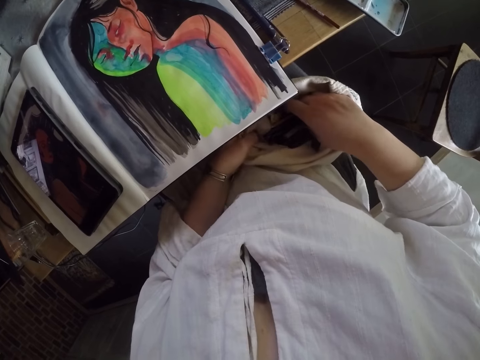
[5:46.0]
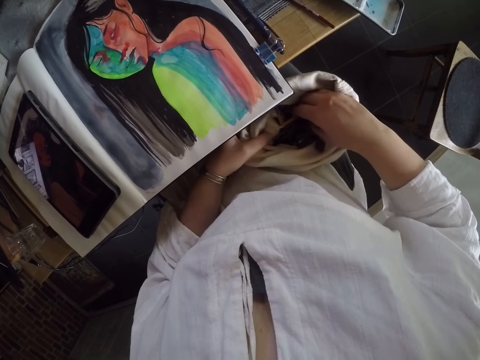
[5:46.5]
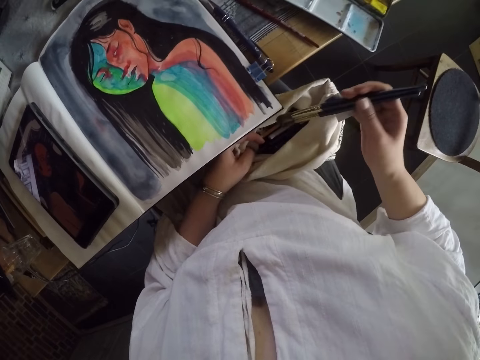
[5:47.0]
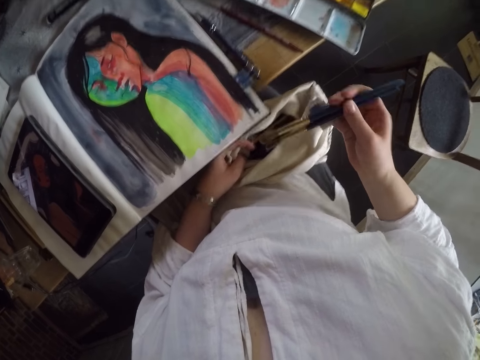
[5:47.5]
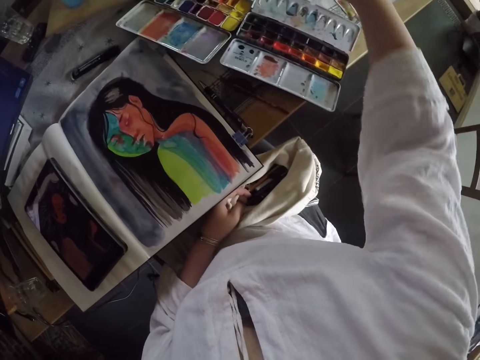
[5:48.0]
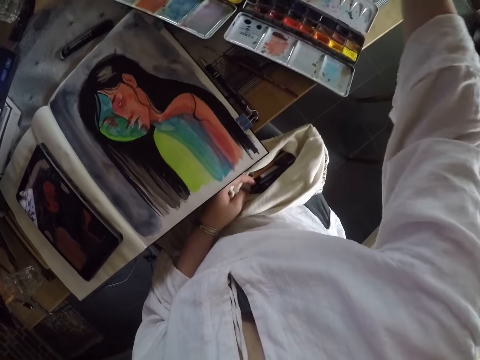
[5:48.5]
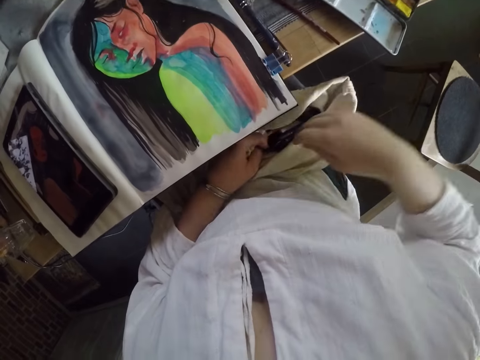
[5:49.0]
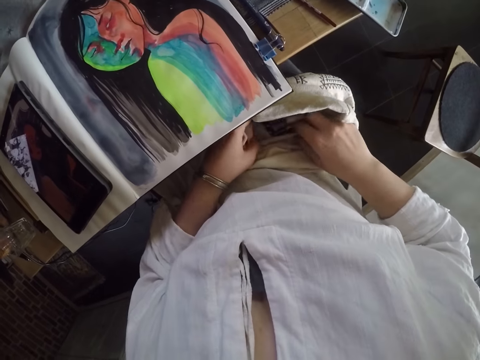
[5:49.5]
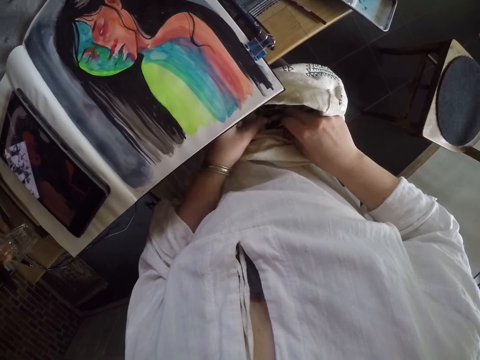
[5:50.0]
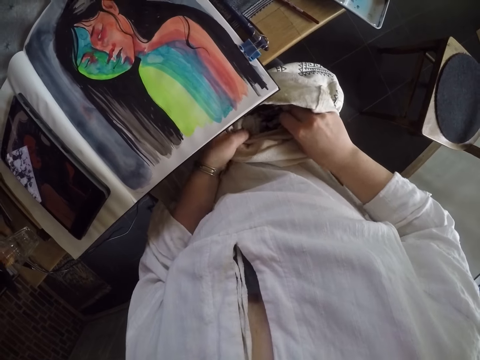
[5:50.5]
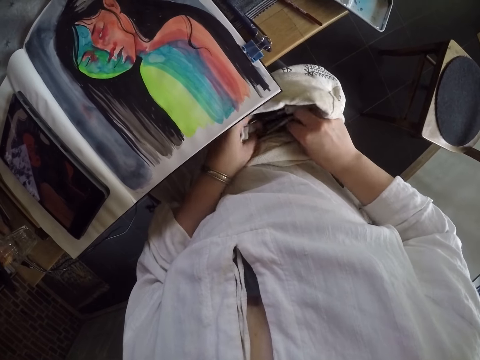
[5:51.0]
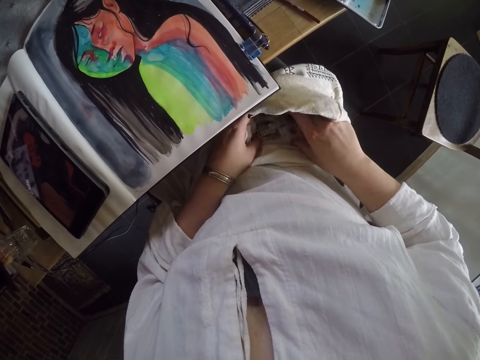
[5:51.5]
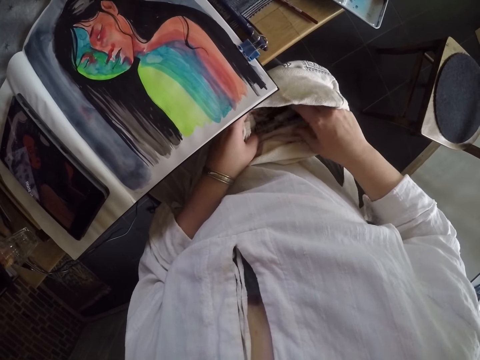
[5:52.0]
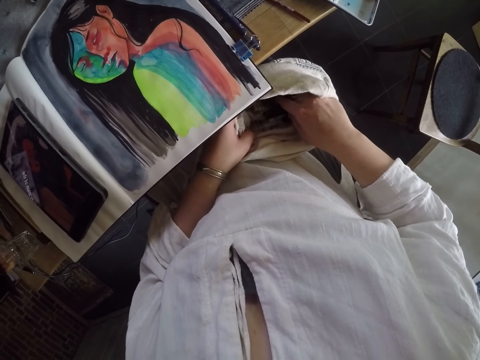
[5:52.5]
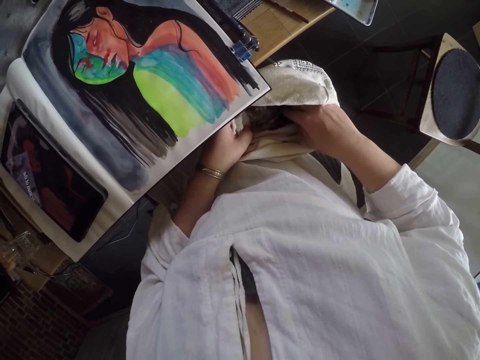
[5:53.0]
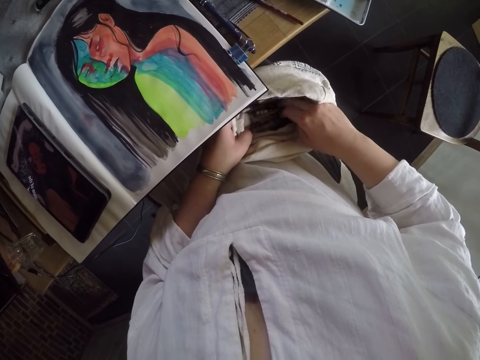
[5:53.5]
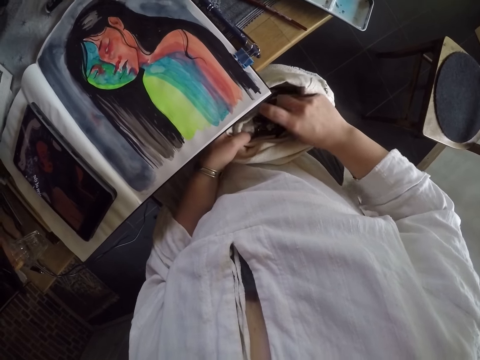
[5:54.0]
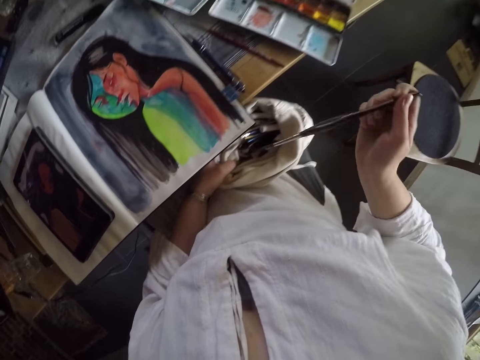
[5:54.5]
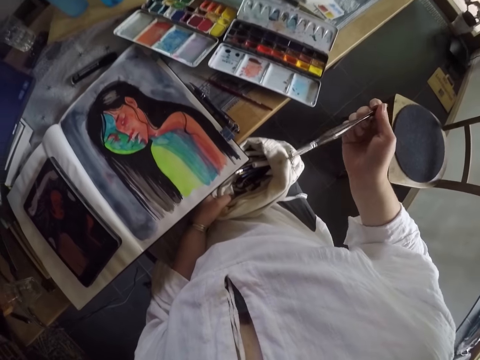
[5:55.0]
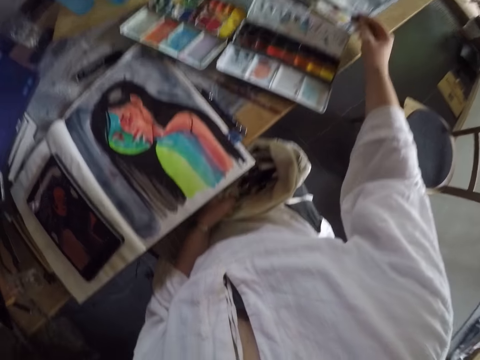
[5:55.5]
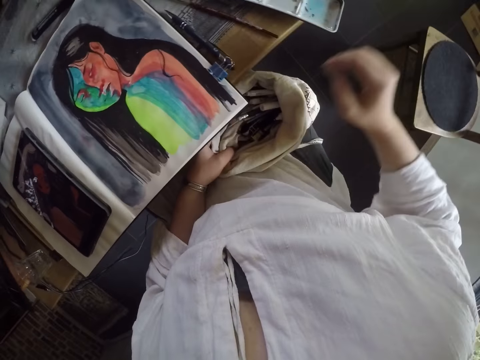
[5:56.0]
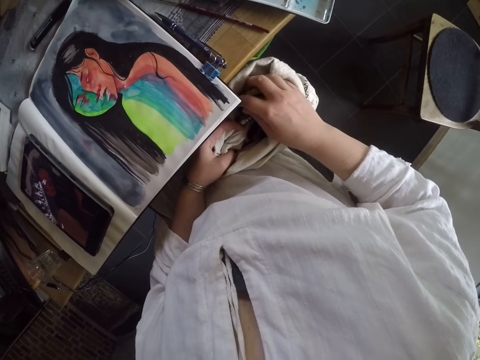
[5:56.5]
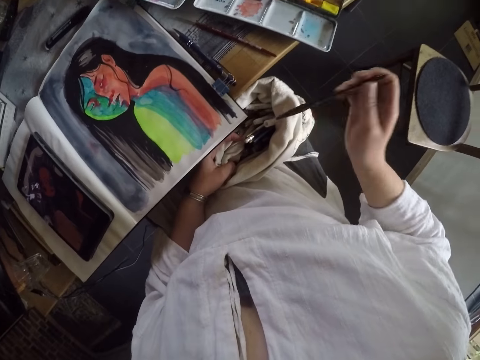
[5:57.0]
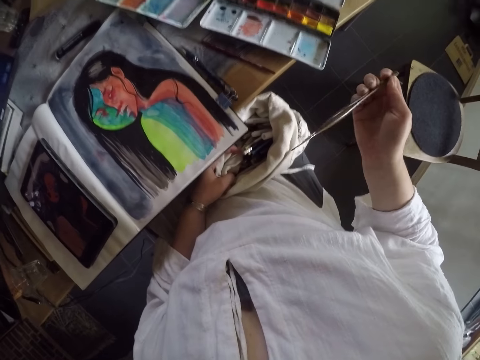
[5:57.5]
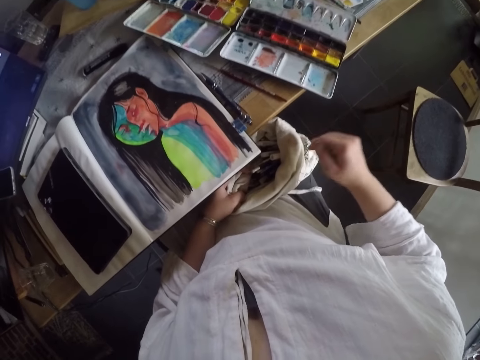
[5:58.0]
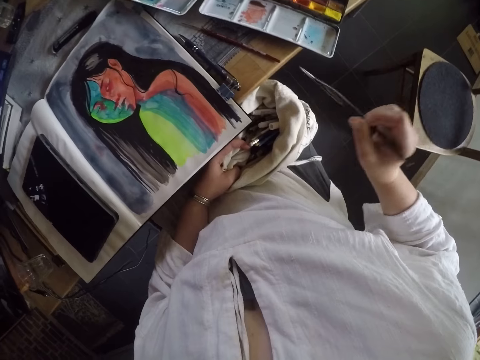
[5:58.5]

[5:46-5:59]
The camera wearer removes two paint brushes from inside the knapsack bag with her right hand. She drops the two paint brushes on the table with her right hand. She checks the bag. She dips her right hand into the knapsack bag. She removes another paint brush from inside the knapsack bag with her right hand. She drops the paint brush on the table with her right hand. She checks the bag. She dips her right hand into the knapsack bag. She removes another paint brush from inside the knapsack bag with her right hand.

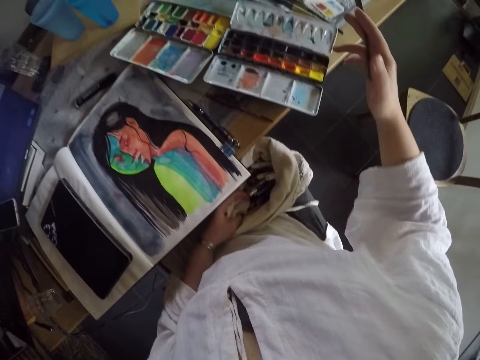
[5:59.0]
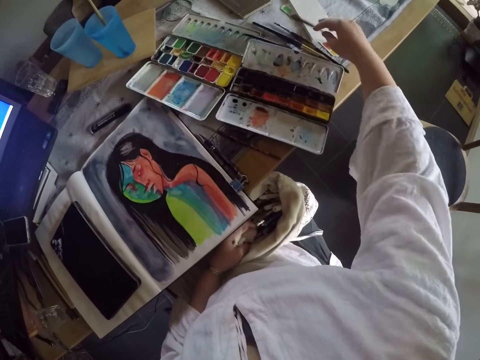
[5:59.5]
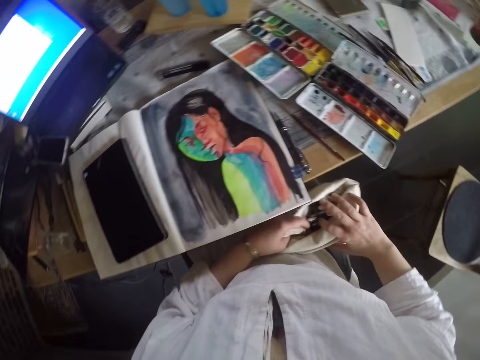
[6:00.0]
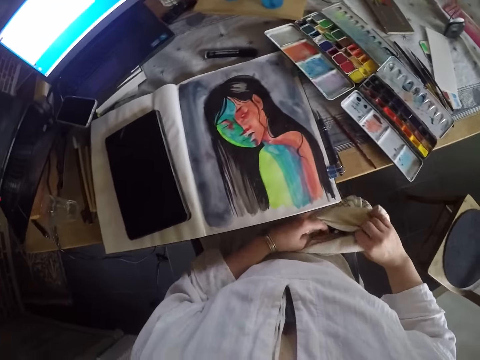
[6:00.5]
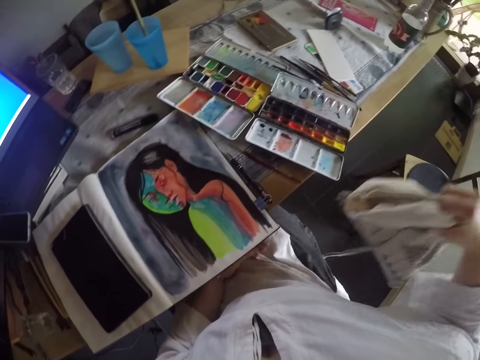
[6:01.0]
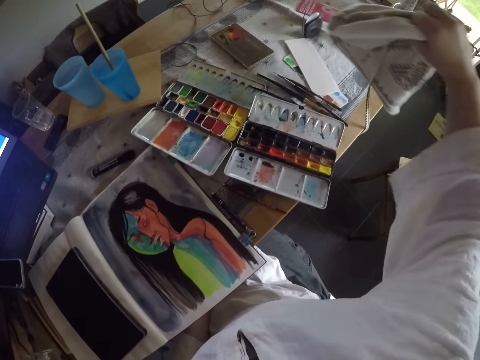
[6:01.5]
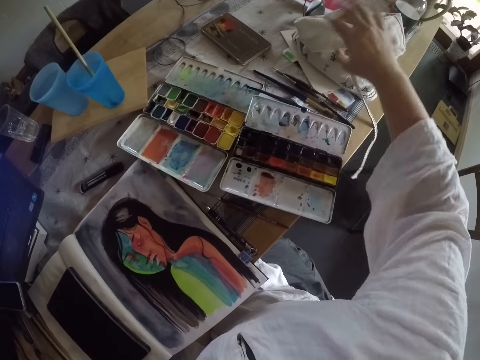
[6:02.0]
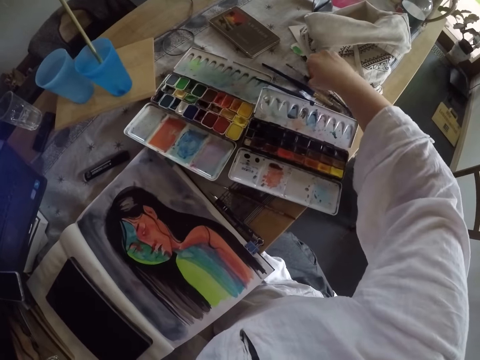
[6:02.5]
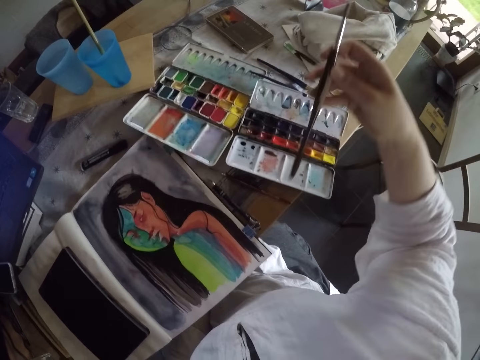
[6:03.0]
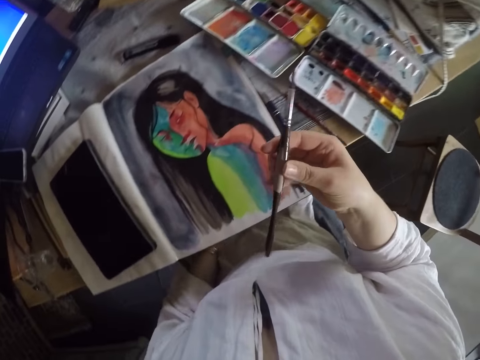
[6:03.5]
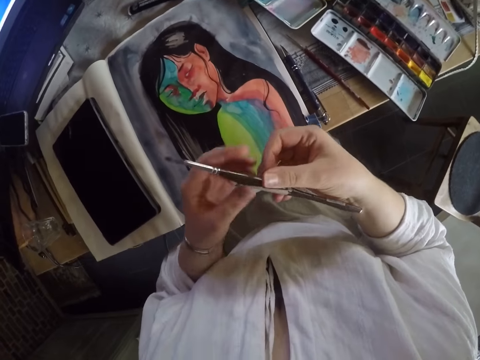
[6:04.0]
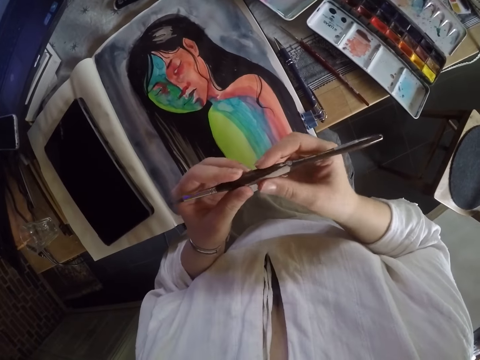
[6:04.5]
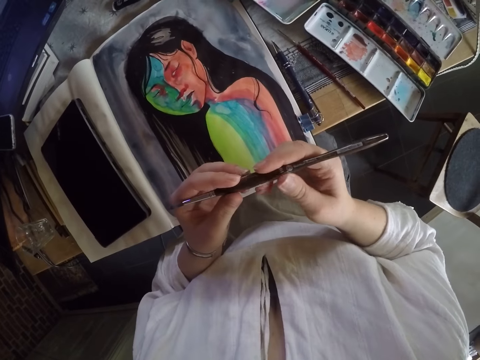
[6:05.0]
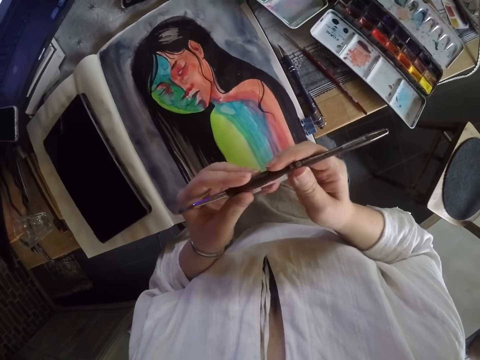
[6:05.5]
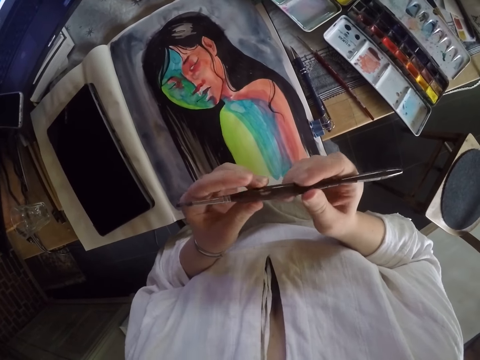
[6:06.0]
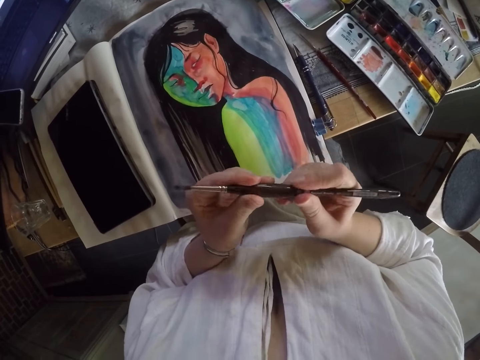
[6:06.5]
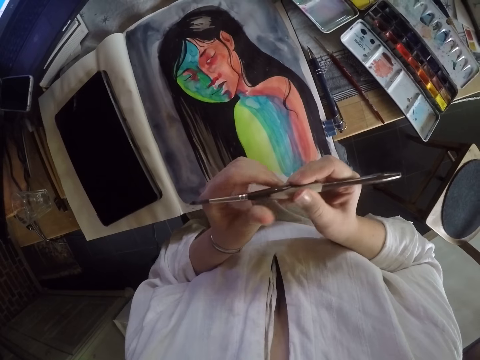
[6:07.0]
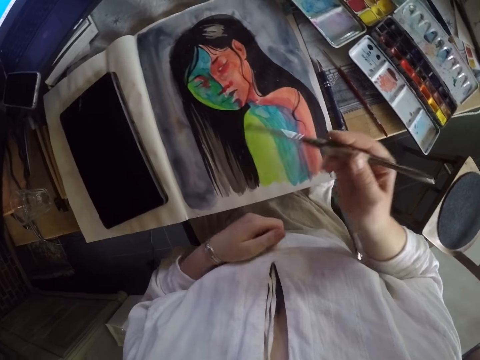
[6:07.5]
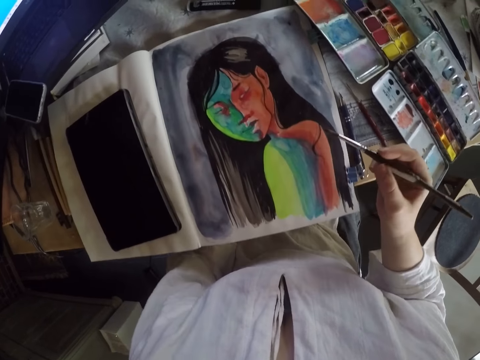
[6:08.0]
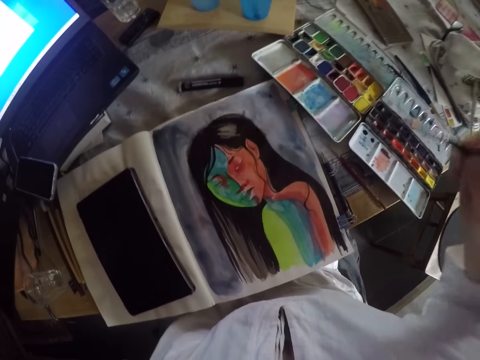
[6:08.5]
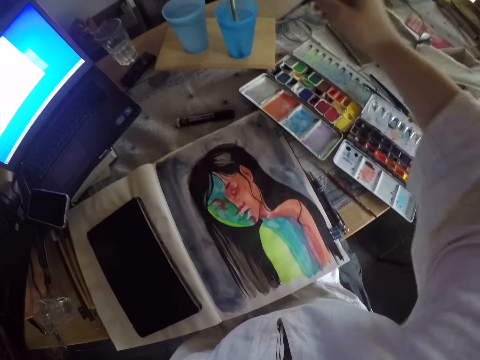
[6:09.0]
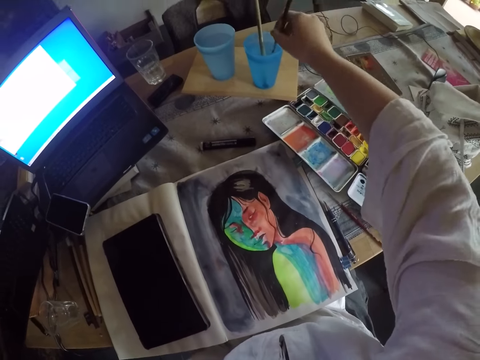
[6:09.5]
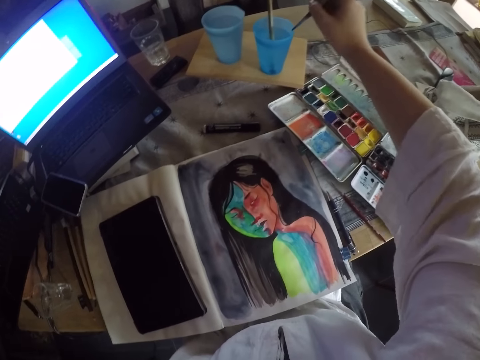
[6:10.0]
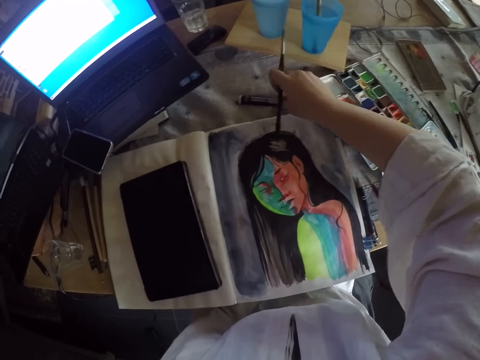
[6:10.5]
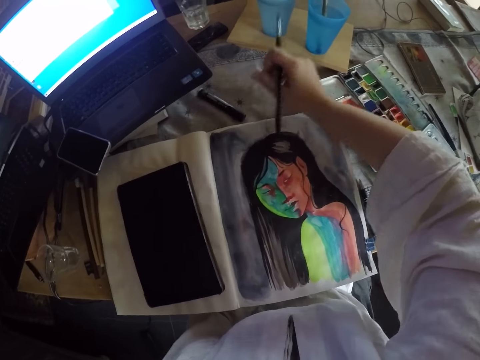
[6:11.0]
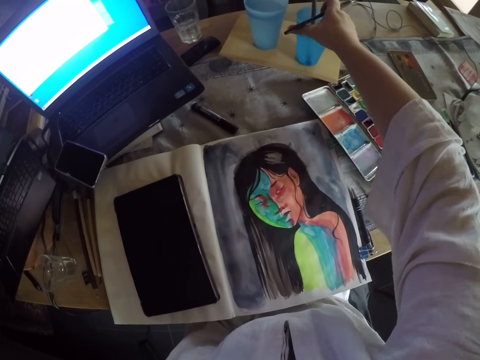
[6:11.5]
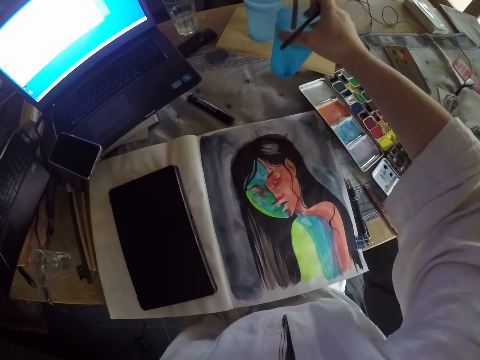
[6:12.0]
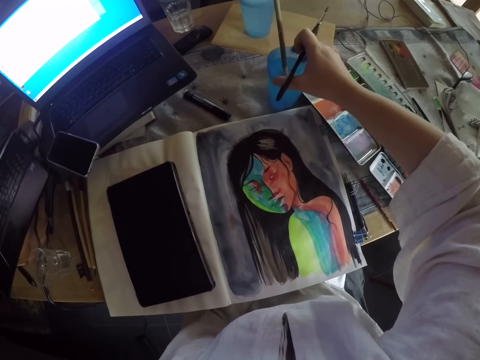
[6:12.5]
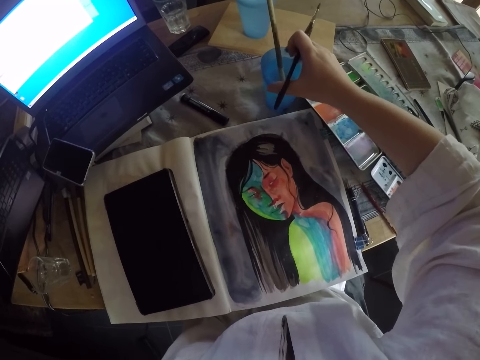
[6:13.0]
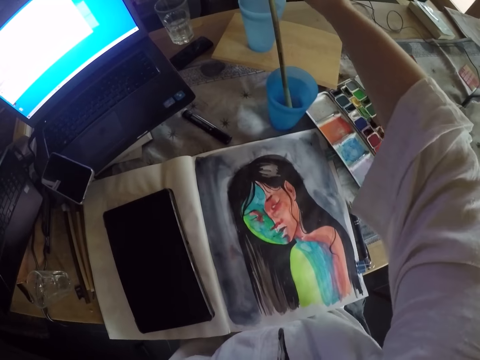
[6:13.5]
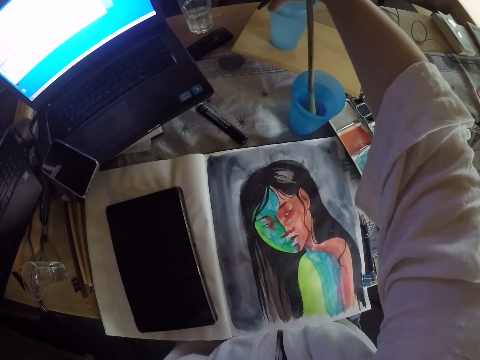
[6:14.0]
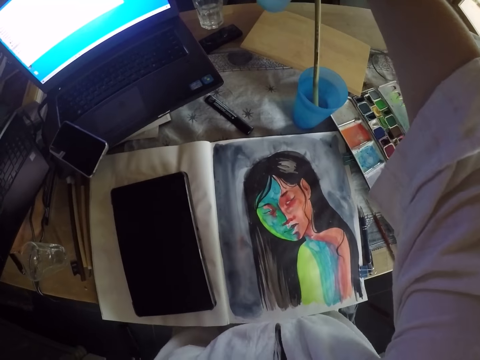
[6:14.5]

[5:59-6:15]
The camera wearer drops the paint brush on the table with her right hand. She holds the knapsack bag in both hands and seals the opening of the knapsack bag with her right hand. She removes her left hand from the knapsack bag. She holds the knapsack bag in her right hand. She drops the knapsack bag on the table with her right hand. She picks up a paint brush from the table with her right hand. She transfers the paint brush from her right hand to her left hand. She holds the paint brush in both hands. She removes her left hand from the paint brush. She dips the paint brush in her right hand into a cup of water or plastic cup on the table. She removes the brush from the plastic cup. She repositions the marker or brush on the table with her right hand. She picks up the cup of water with her right hand. She drops the cup of water in another position on the table with her right hand. She picks up a second cup of water with her right hand. She places another plastic cup on the table.
